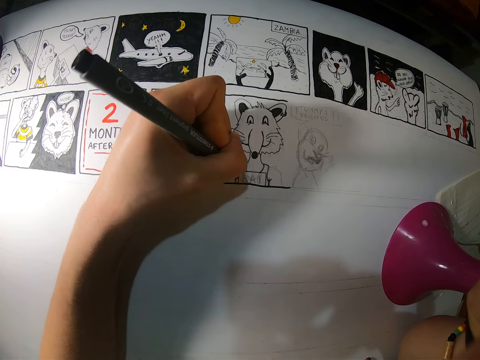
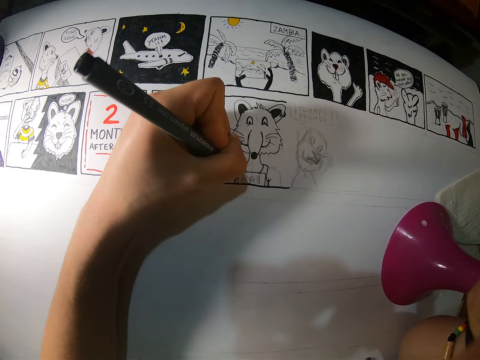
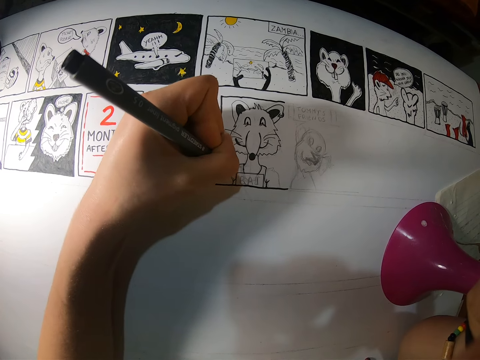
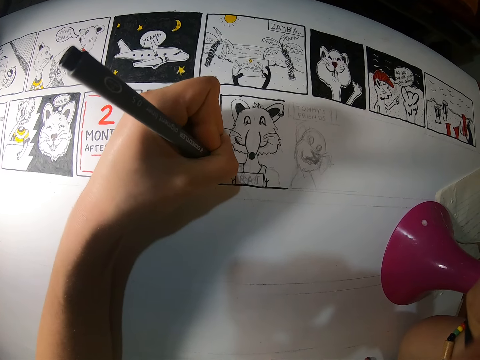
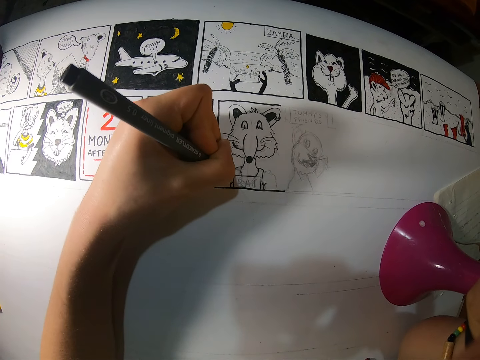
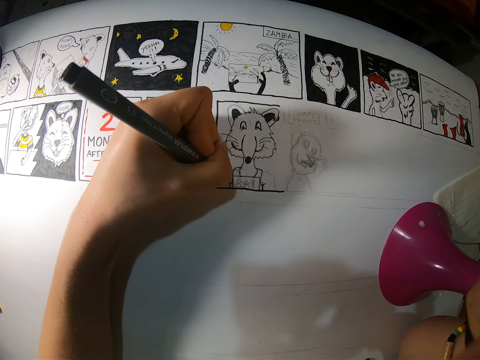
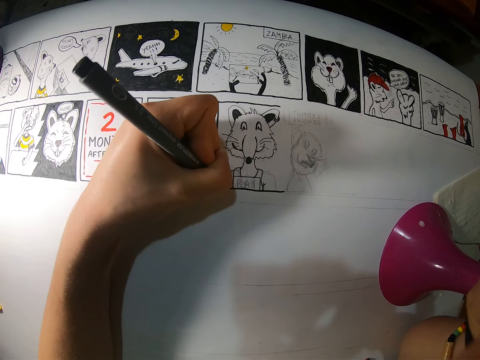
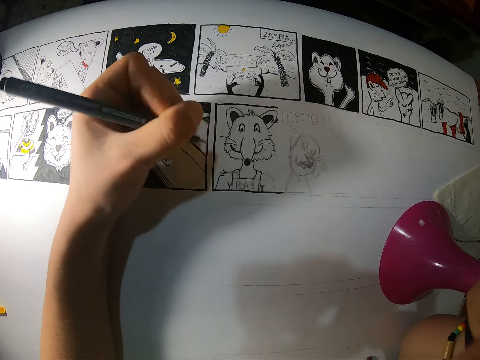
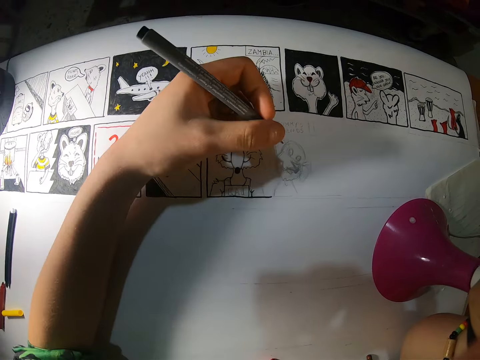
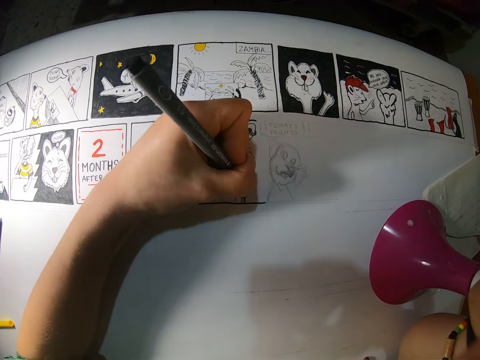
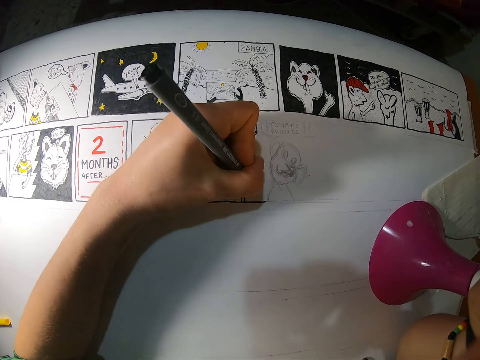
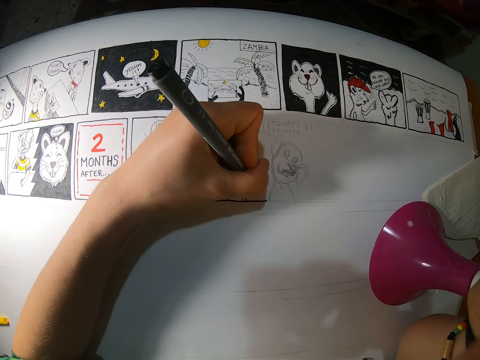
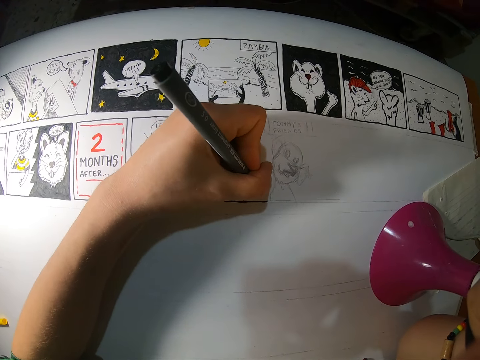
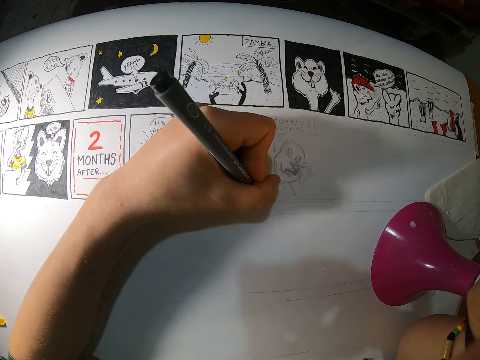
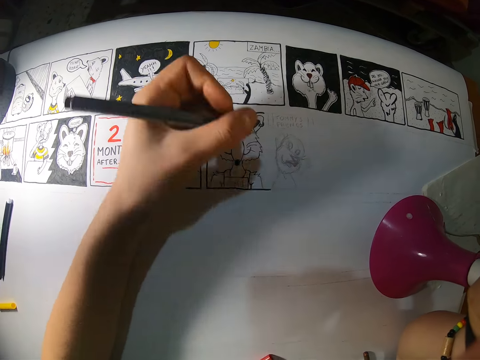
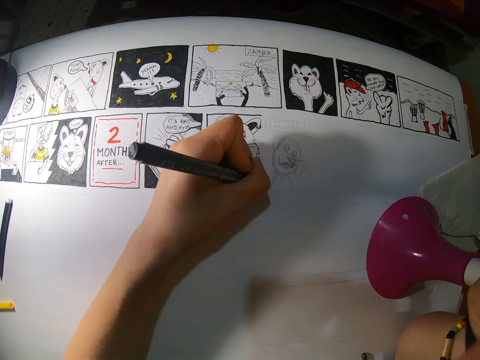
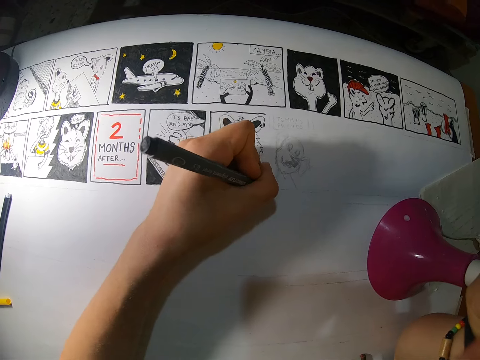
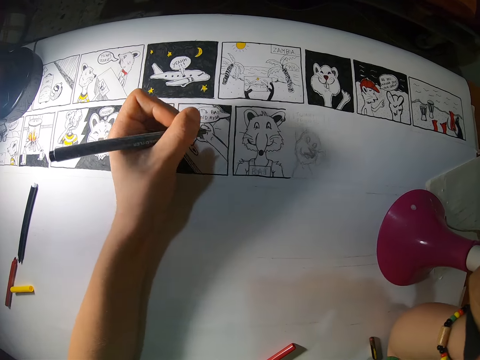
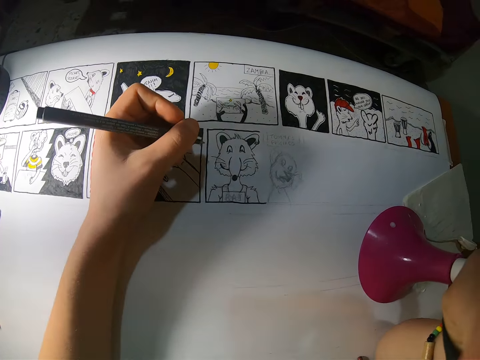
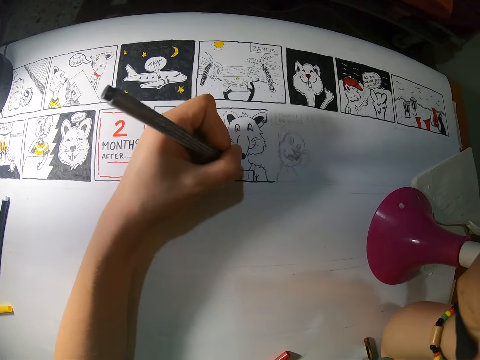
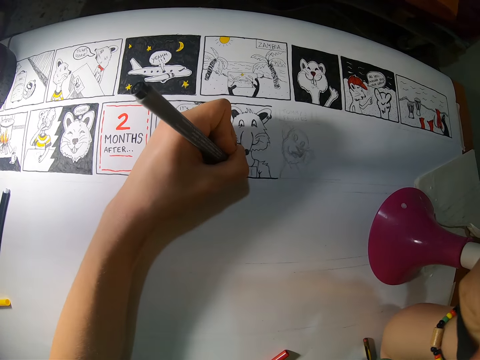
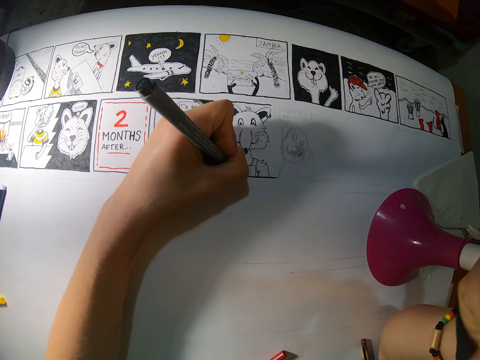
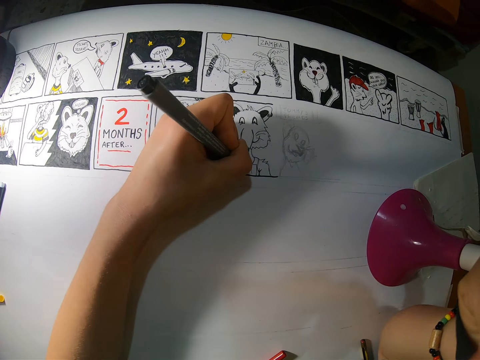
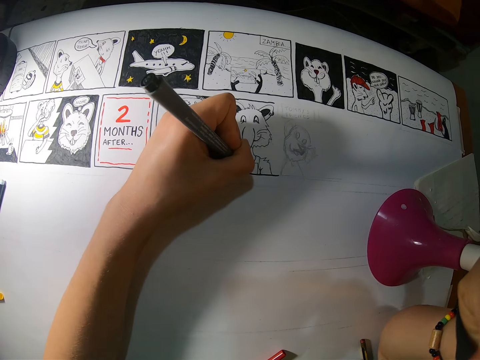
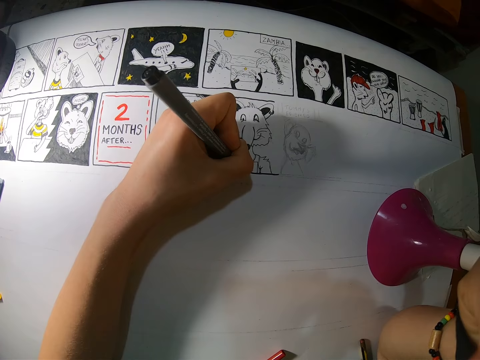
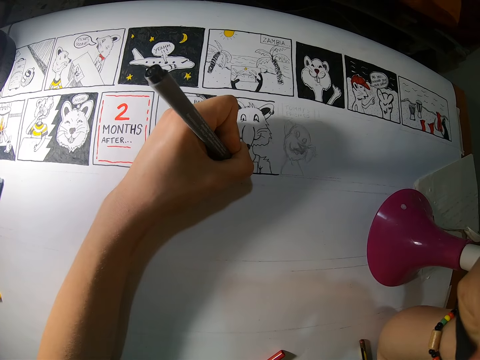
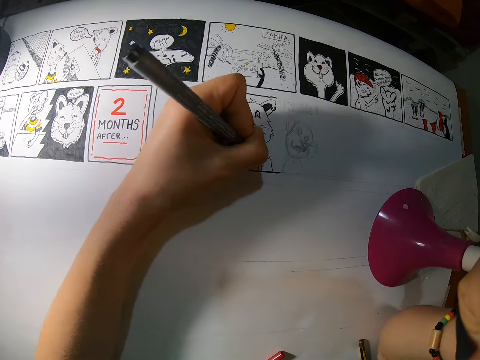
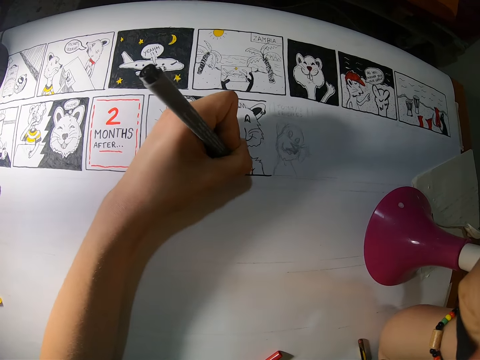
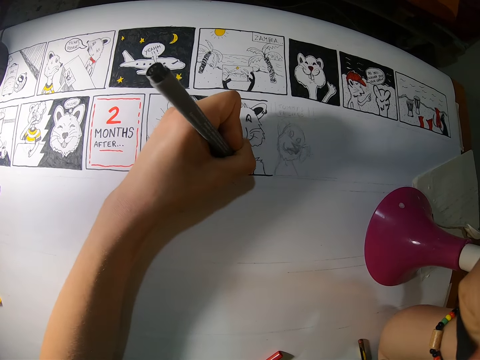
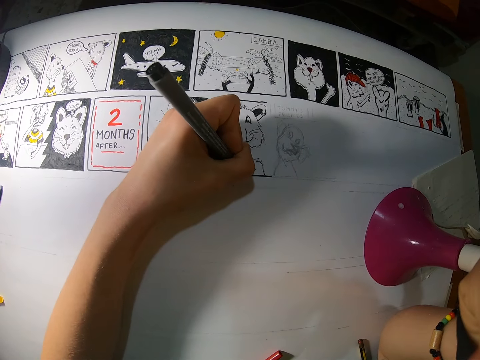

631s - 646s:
The camera wearer holds a pen. They draw a picture. They draw the picture again.

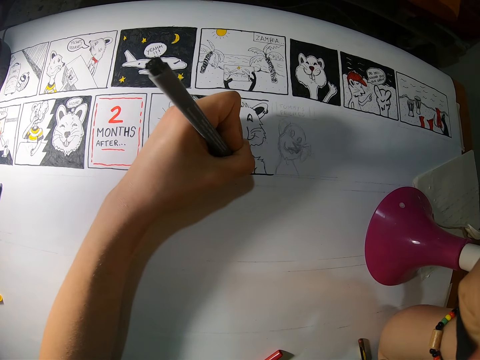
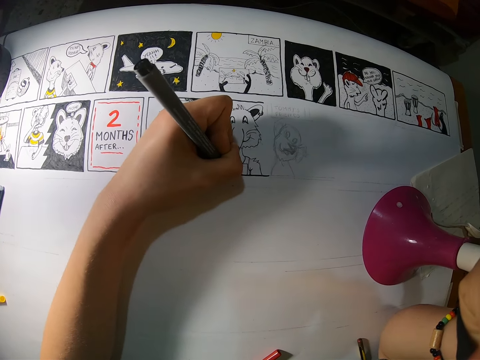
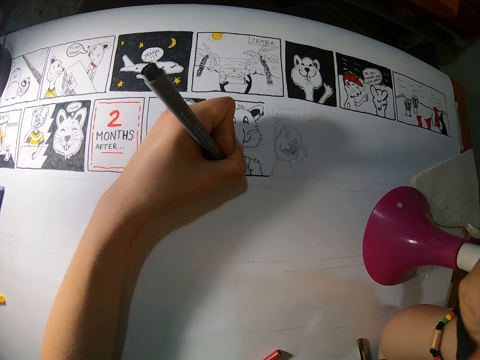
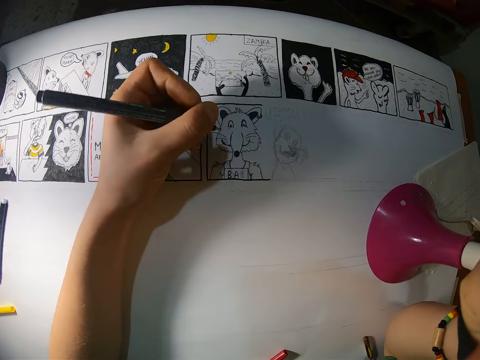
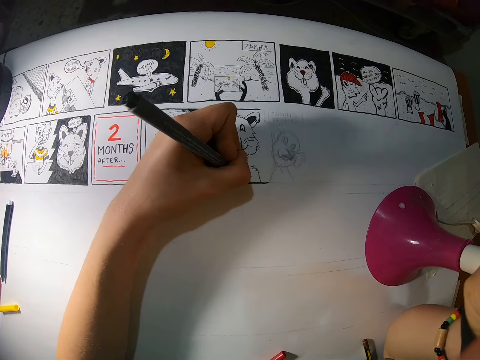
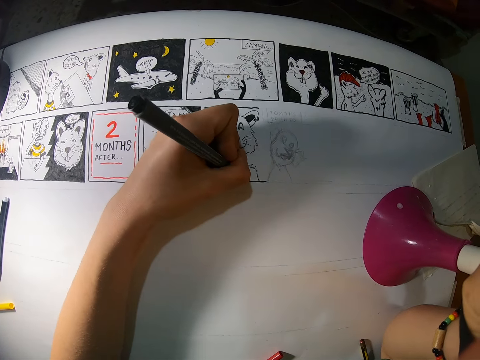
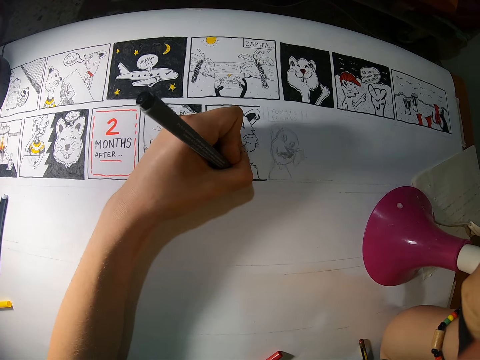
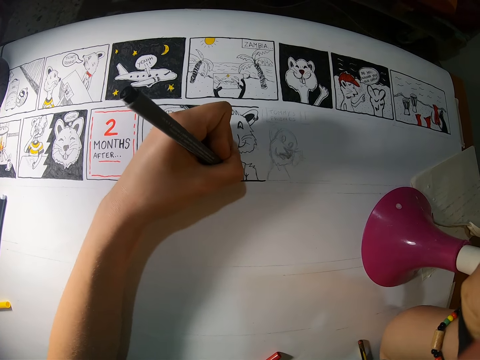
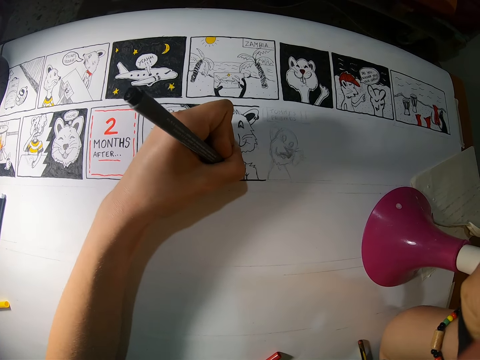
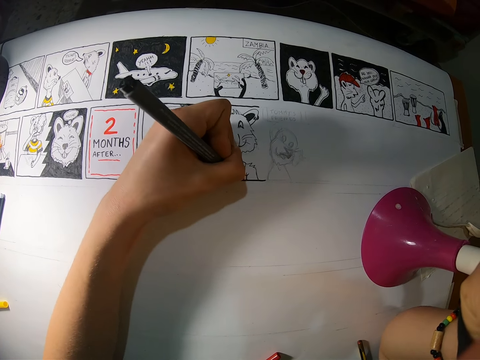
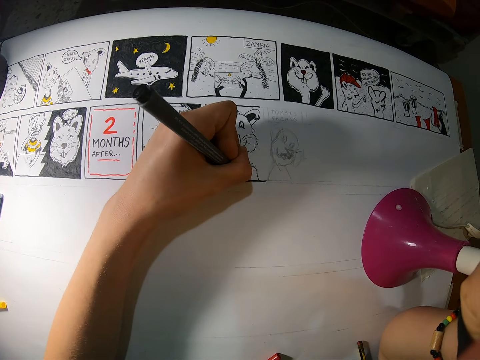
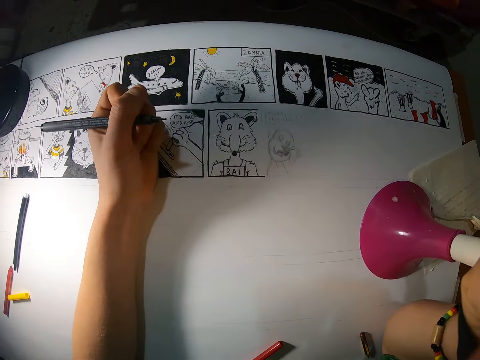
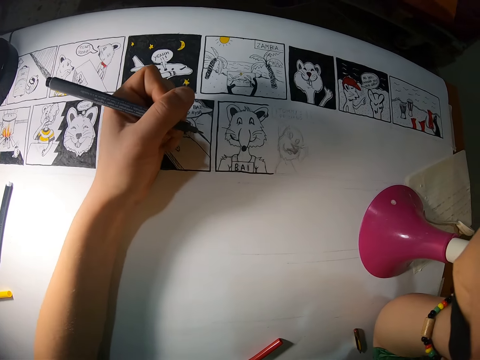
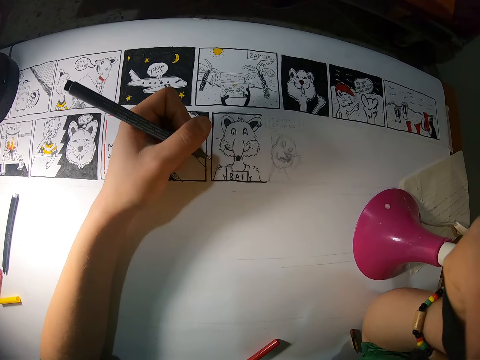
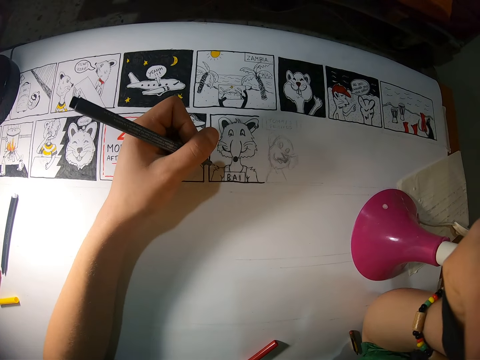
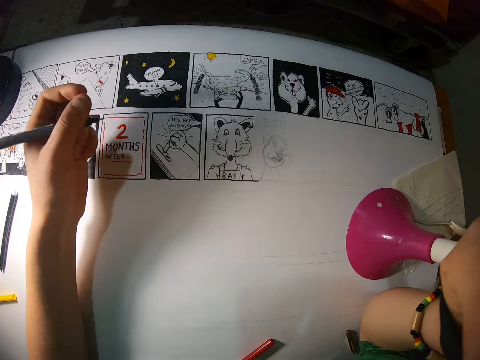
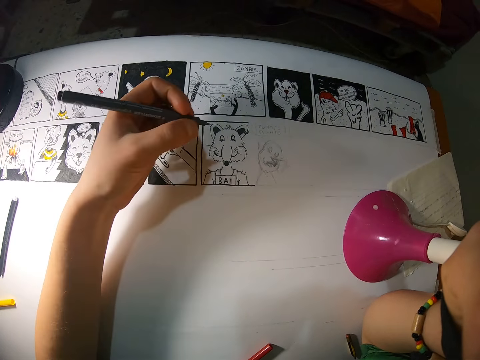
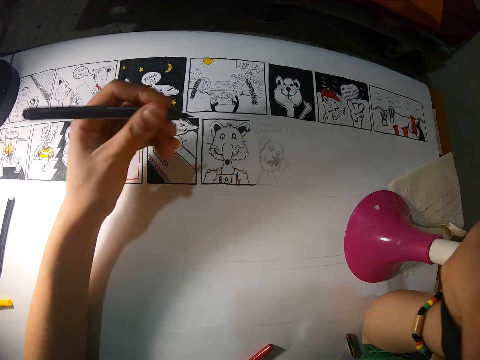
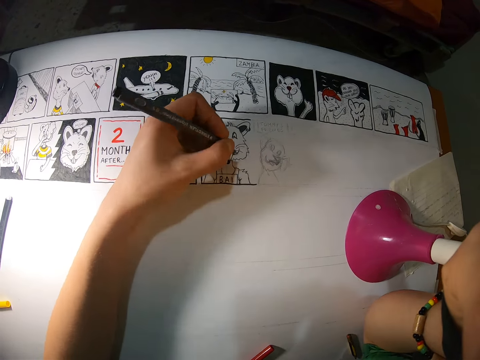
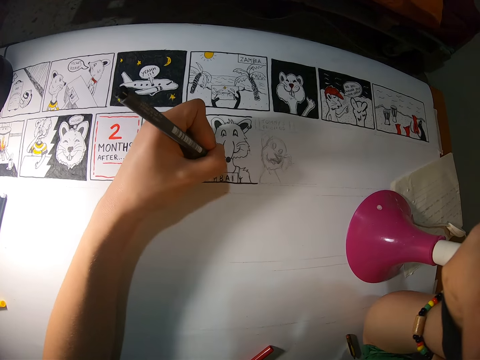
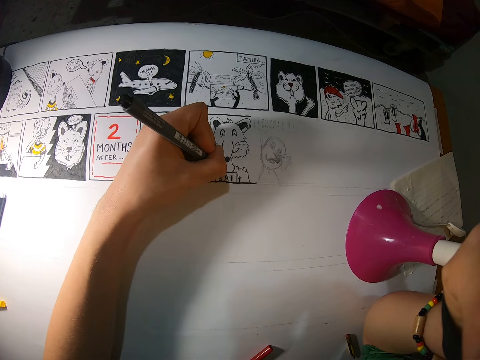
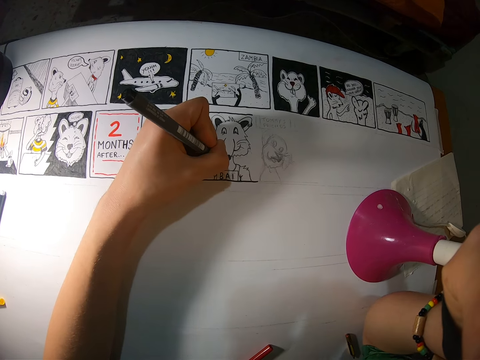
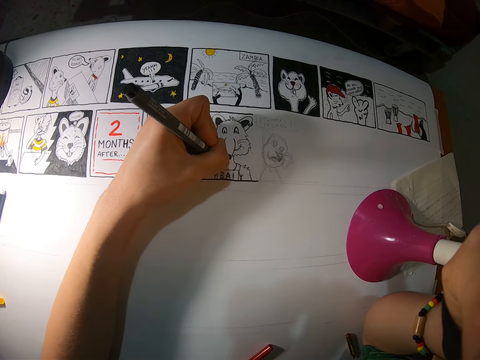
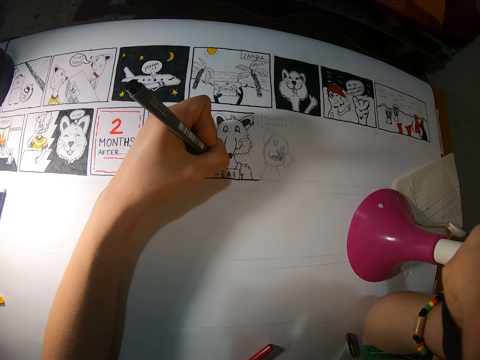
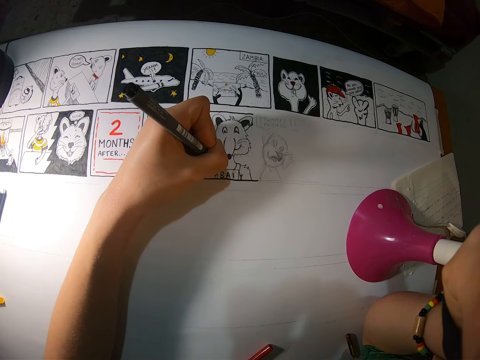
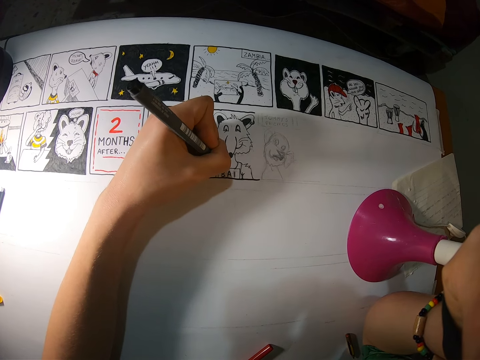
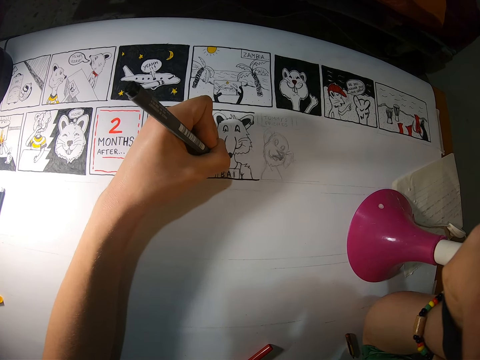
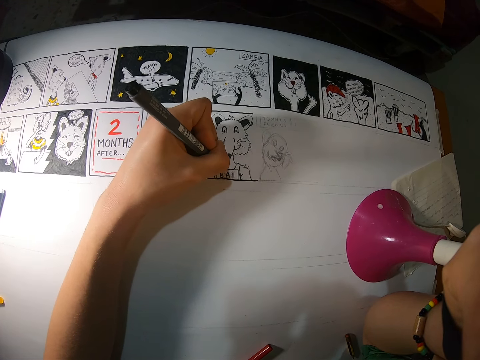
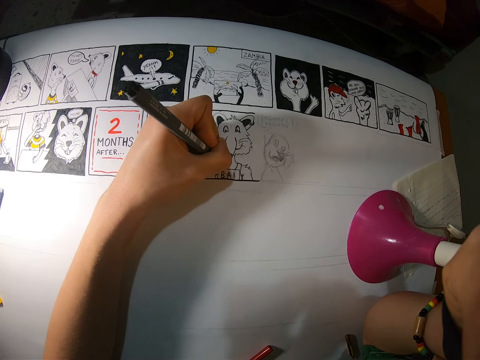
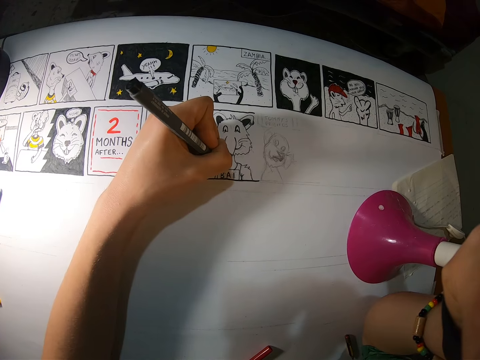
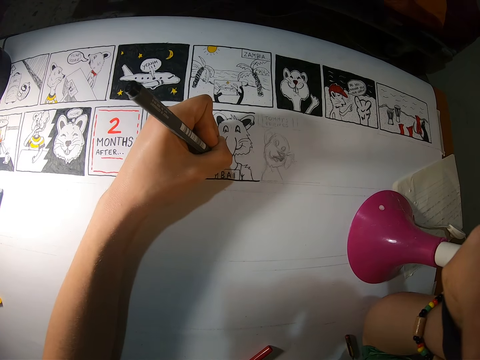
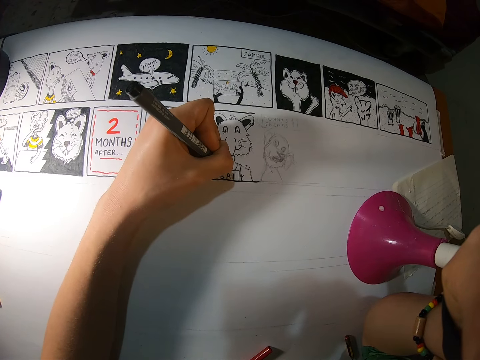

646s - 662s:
The camera wearer holds a pen. They draw a picture.
